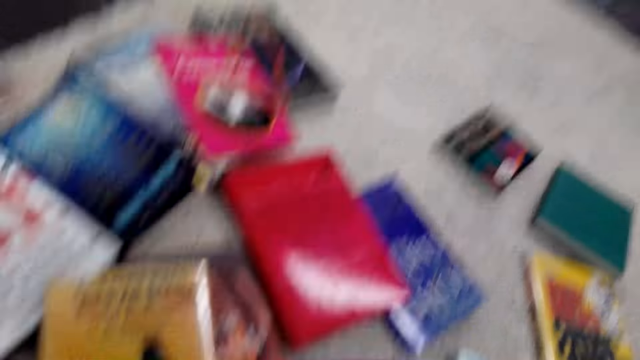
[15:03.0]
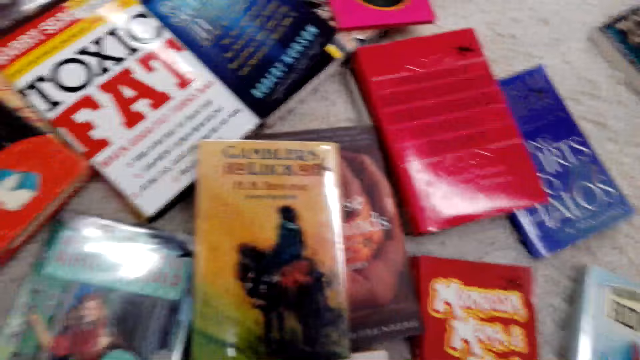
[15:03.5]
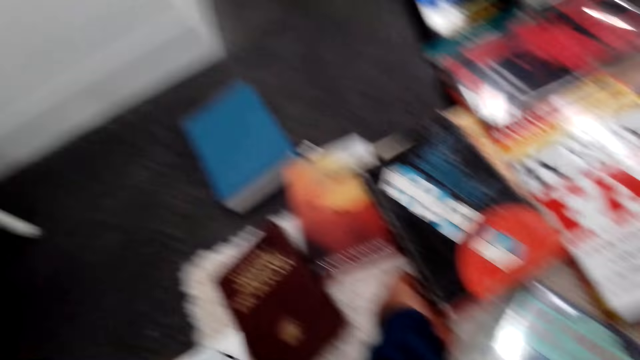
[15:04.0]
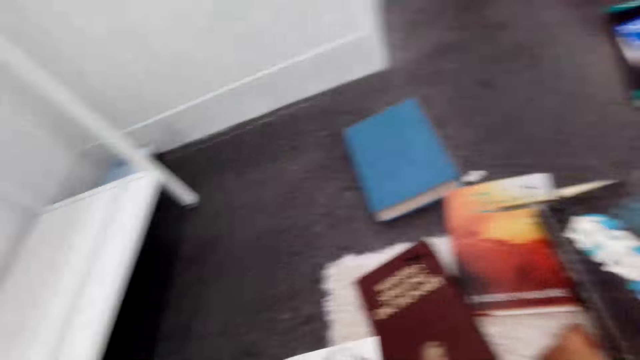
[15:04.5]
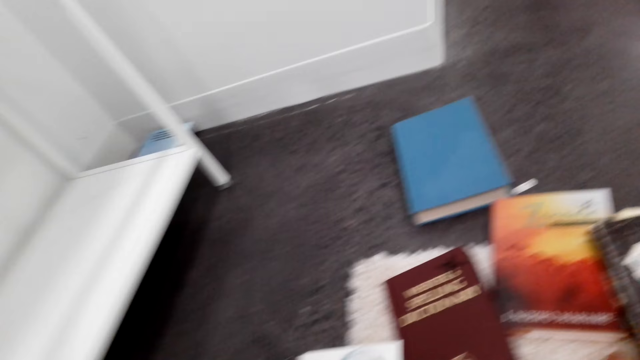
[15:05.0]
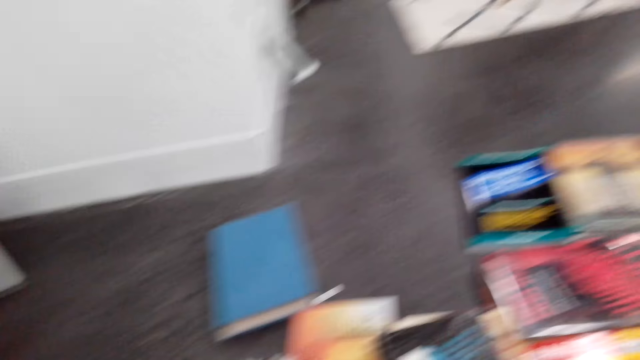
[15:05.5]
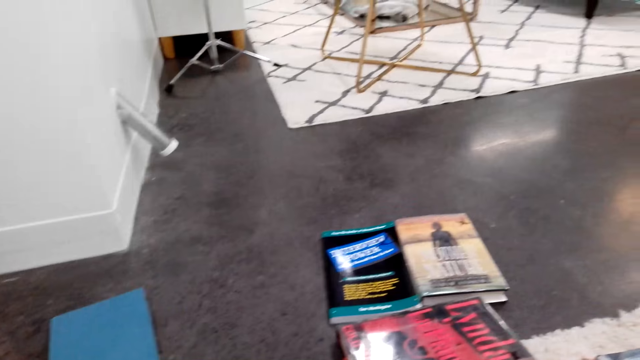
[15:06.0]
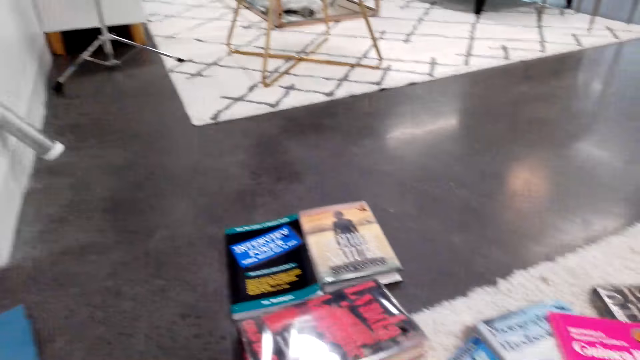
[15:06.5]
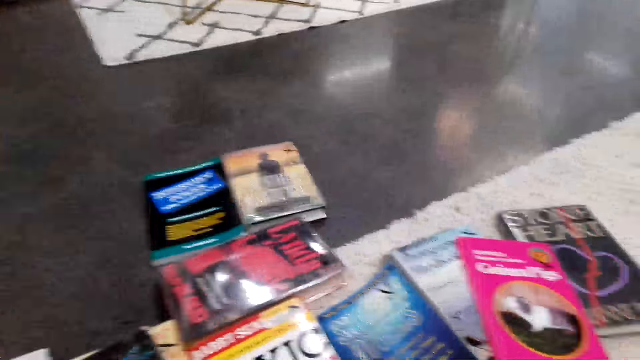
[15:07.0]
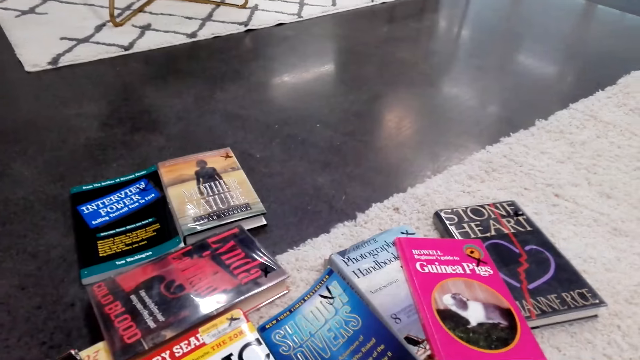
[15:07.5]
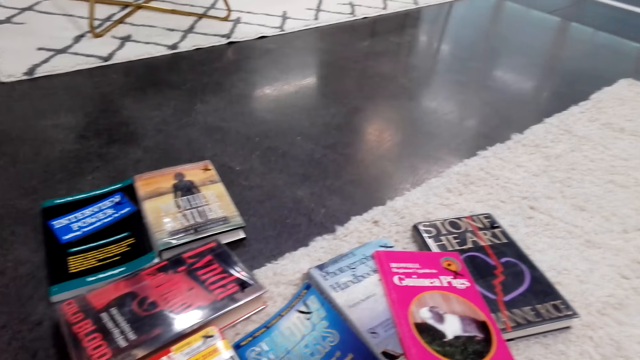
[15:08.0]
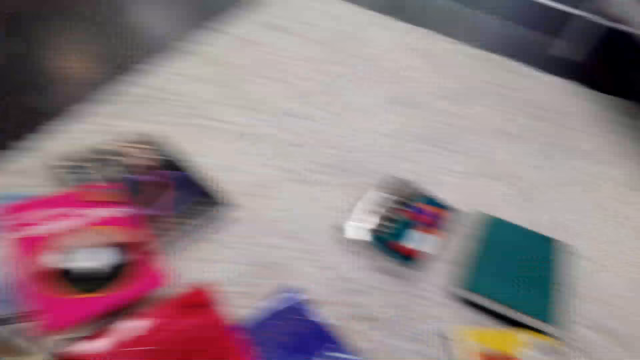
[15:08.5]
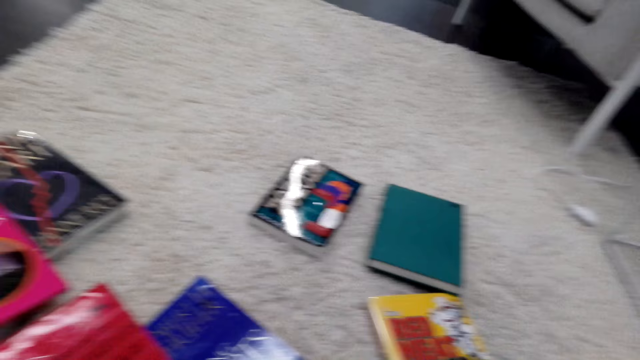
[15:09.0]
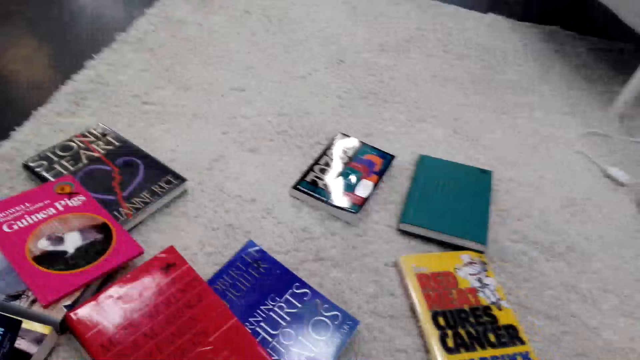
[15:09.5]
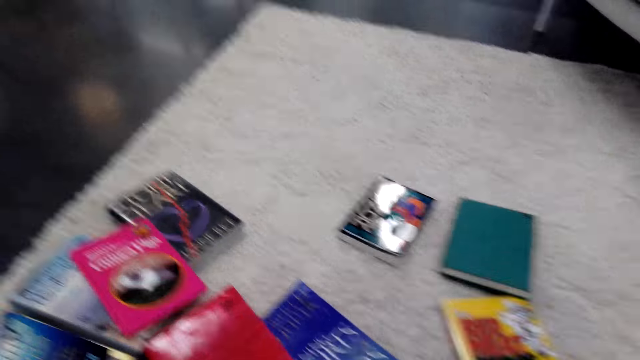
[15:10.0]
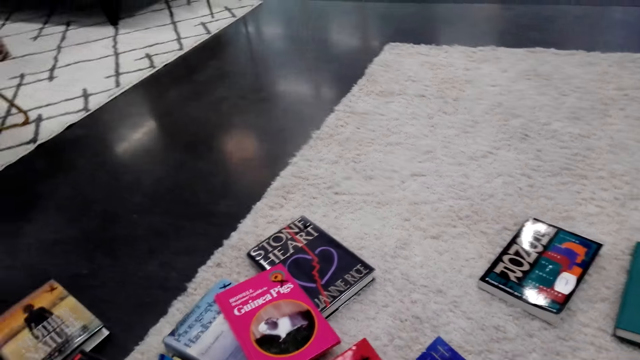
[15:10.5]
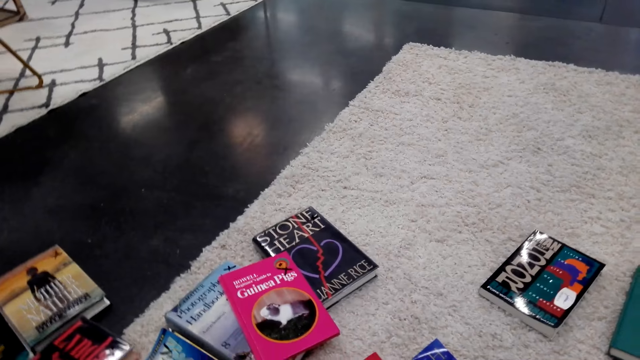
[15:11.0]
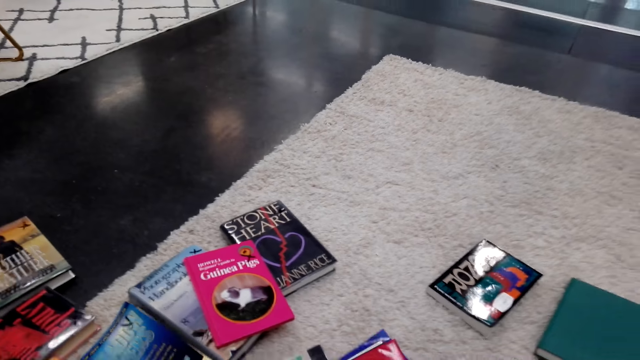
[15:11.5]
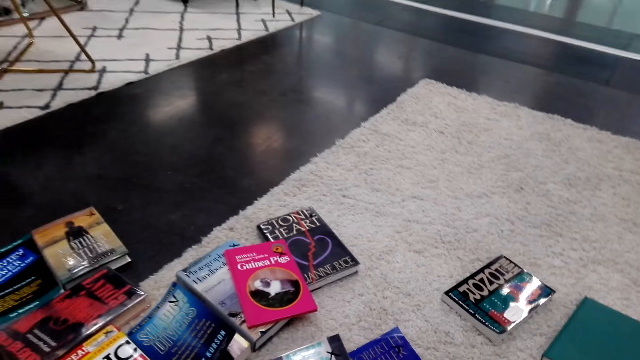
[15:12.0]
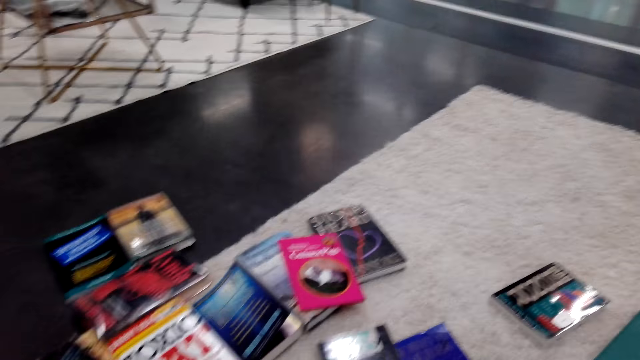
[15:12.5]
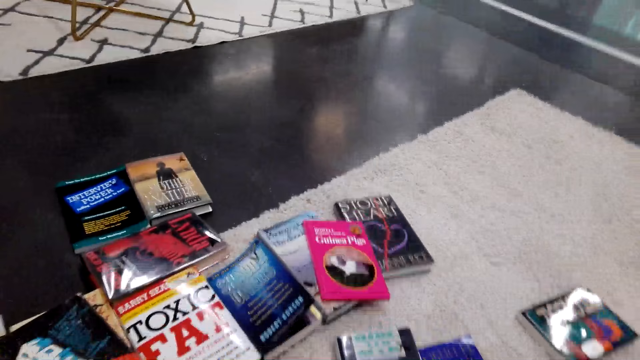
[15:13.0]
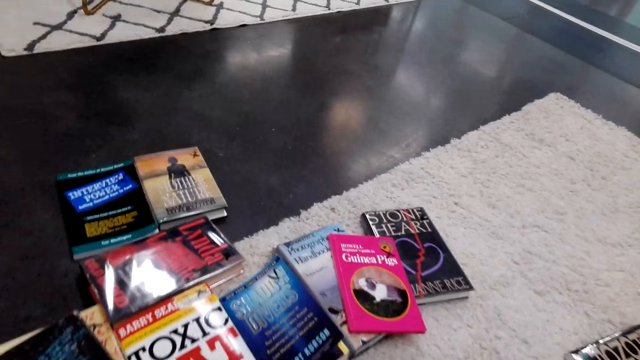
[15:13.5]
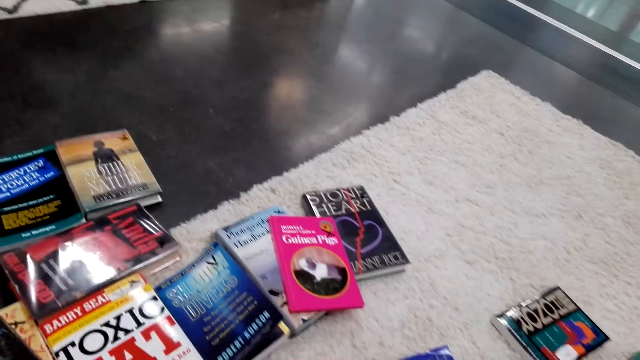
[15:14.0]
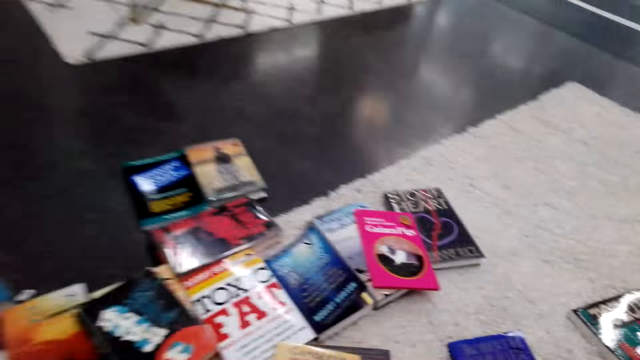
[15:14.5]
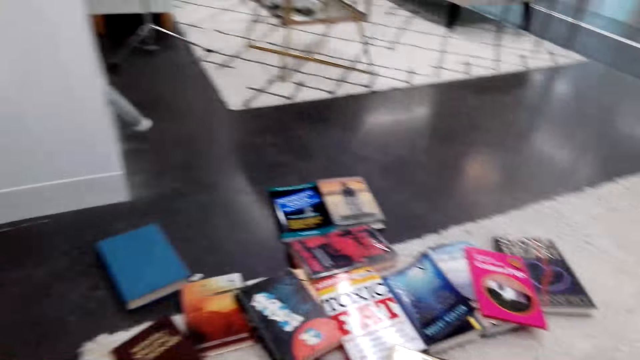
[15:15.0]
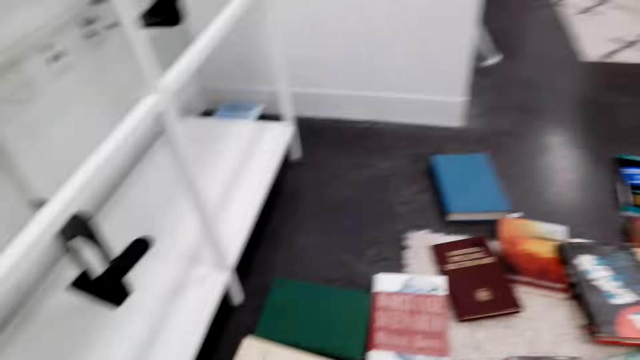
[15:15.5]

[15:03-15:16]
The camera wearer picks up a book. They scout for particular books on the floor.

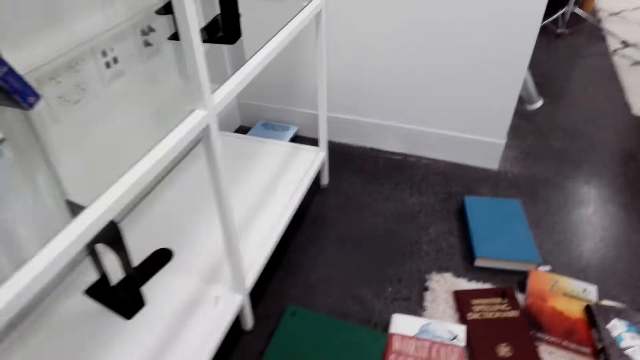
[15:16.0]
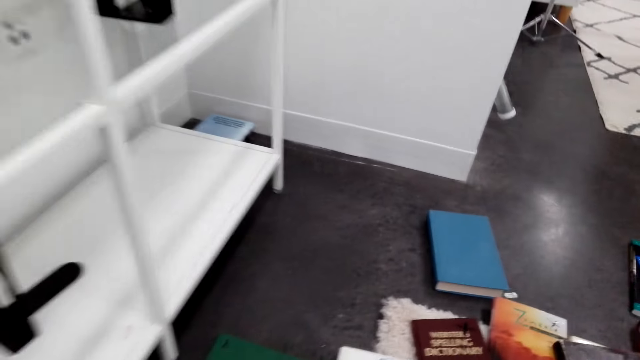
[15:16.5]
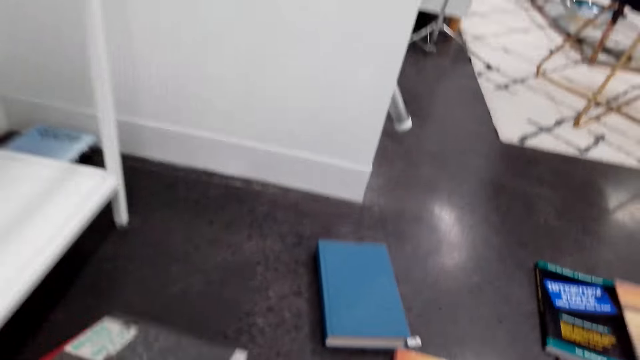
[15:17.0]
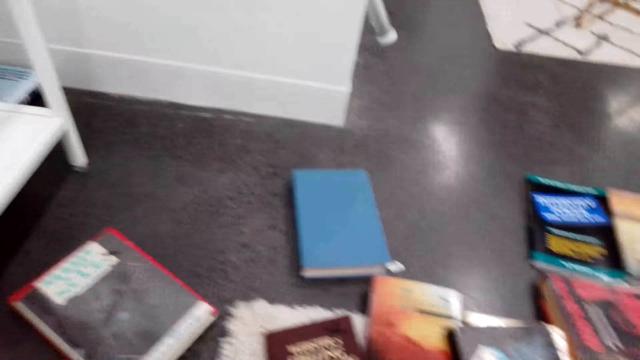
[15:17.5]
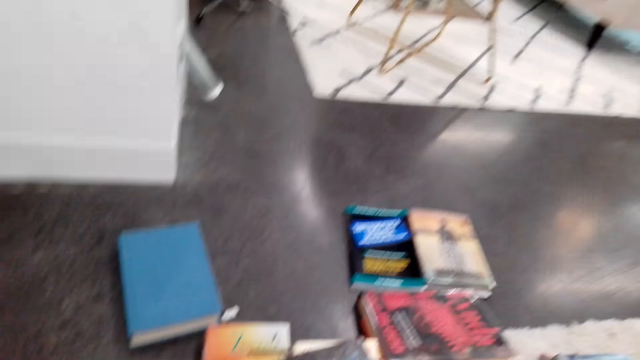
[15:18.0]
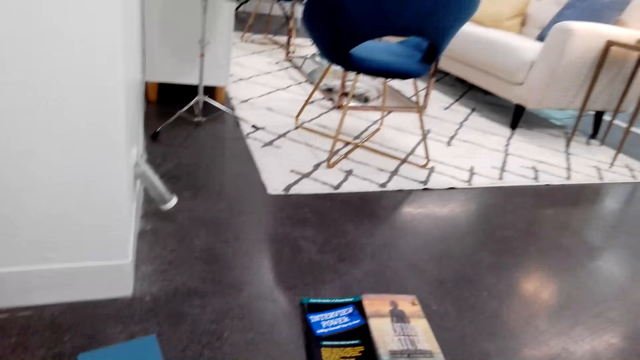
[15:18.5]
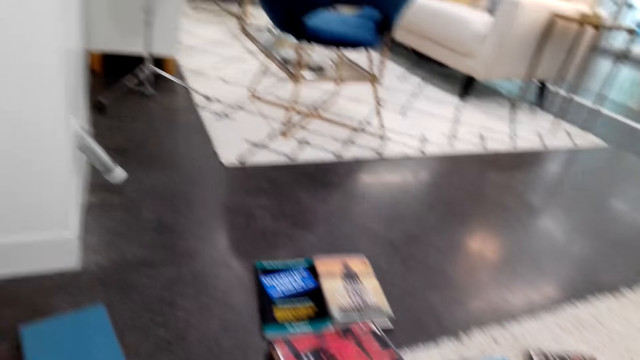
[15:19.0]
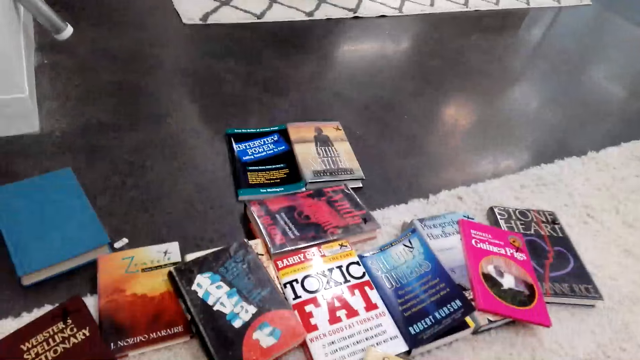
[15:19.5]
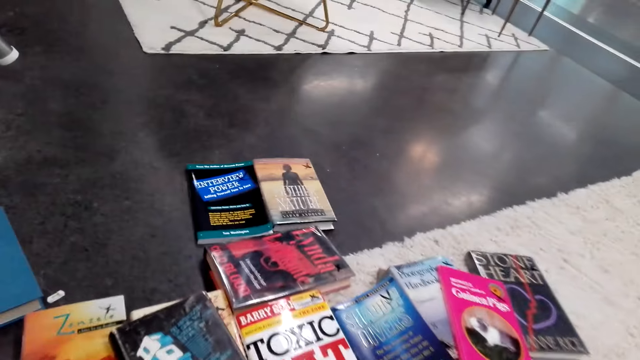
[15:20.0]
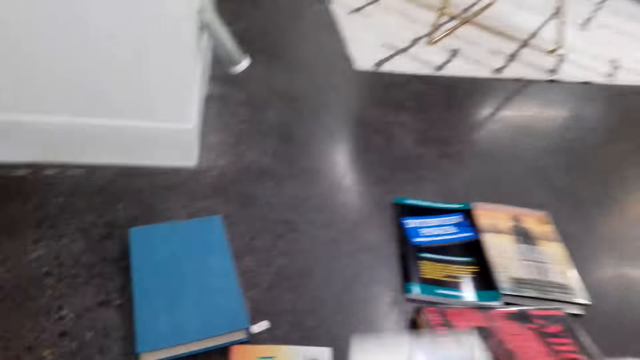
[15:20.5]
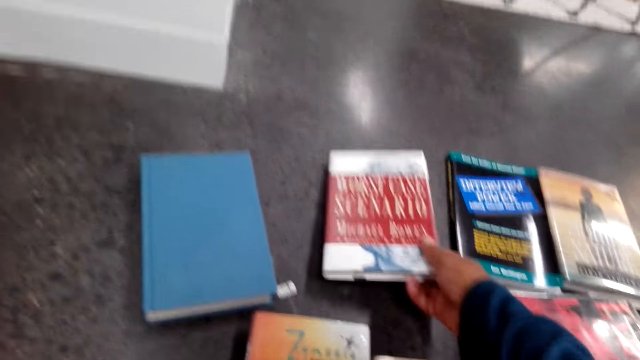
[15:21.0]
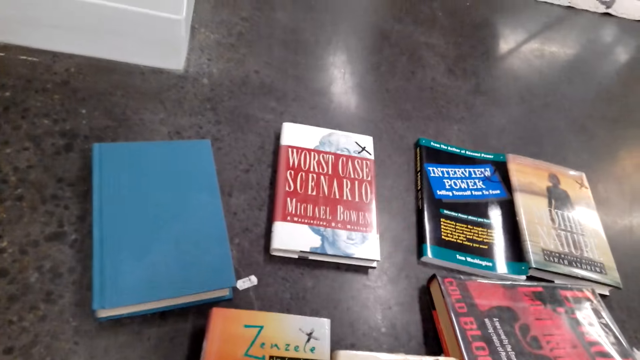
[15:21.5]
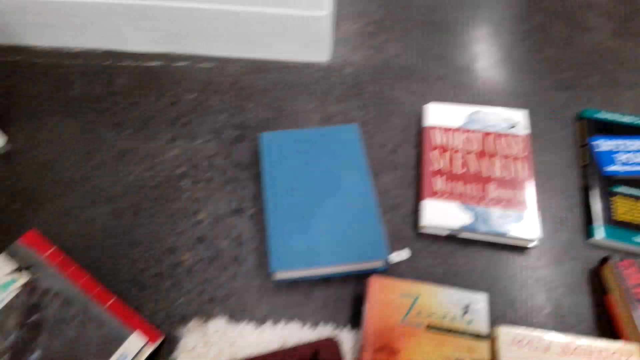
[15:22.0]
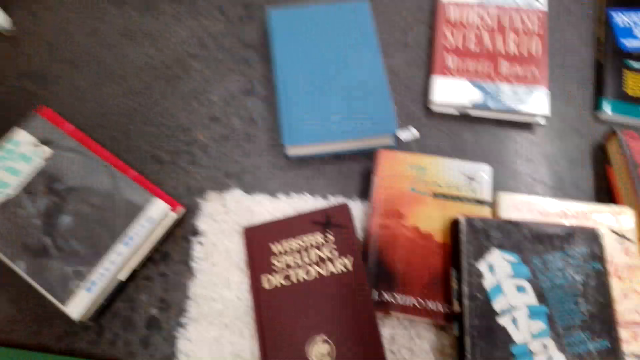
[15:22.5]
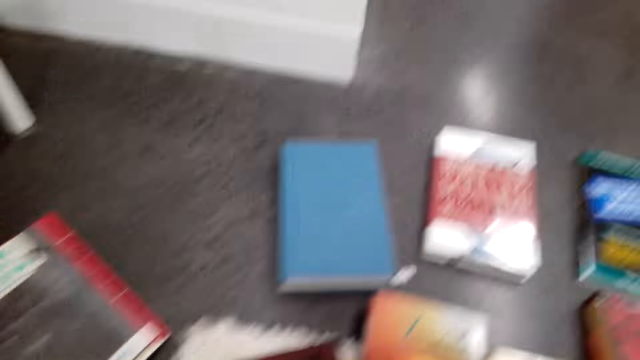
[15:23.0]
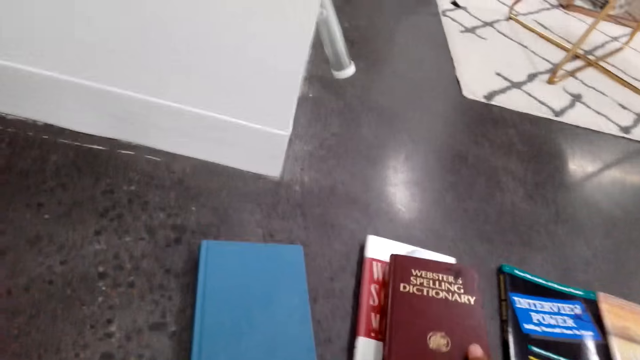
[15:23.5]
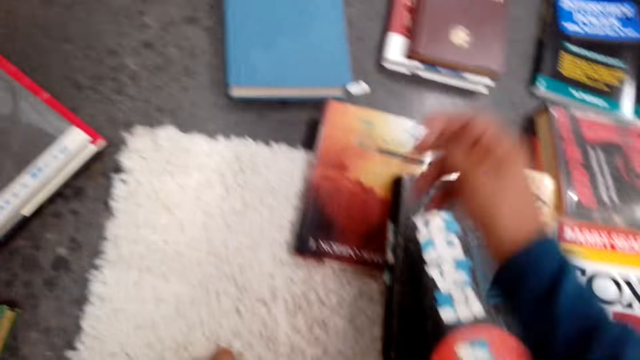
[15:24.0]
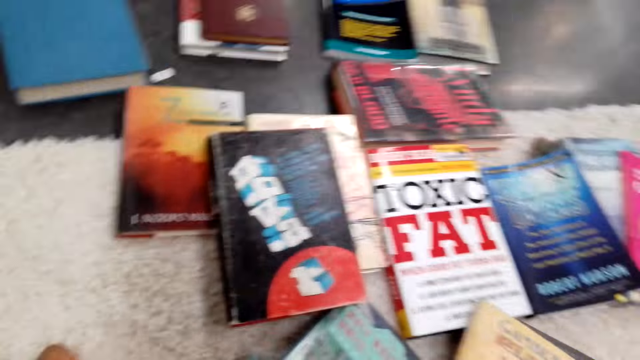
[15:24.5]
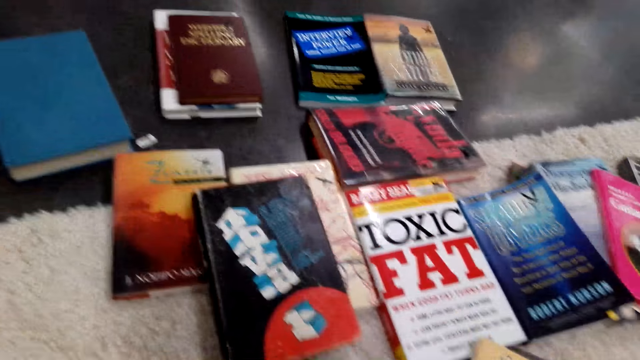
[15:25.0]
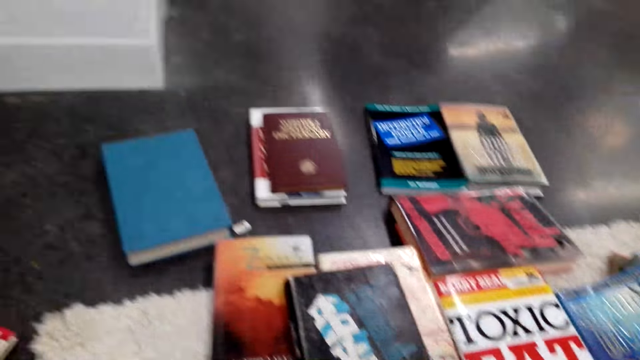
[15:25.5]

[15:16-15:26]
The camera wearer puts the book down. They move the book. They look at books on the floor. They look around. They put another book on the floor. They arrange the books. They place a book on top of another.
